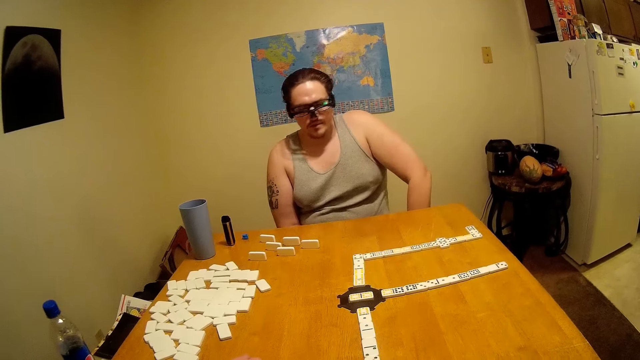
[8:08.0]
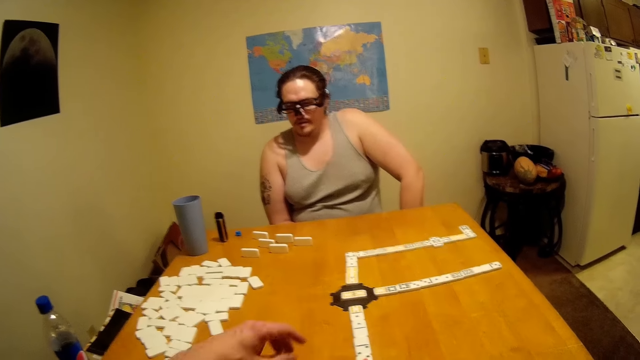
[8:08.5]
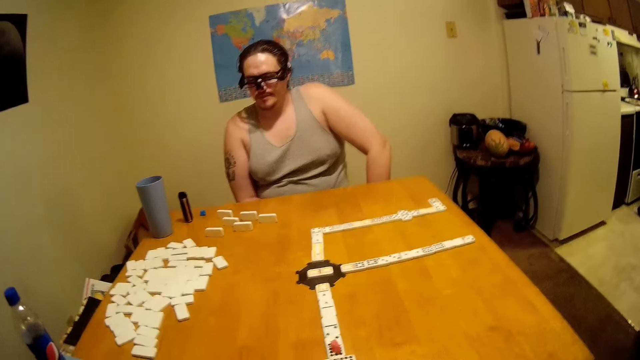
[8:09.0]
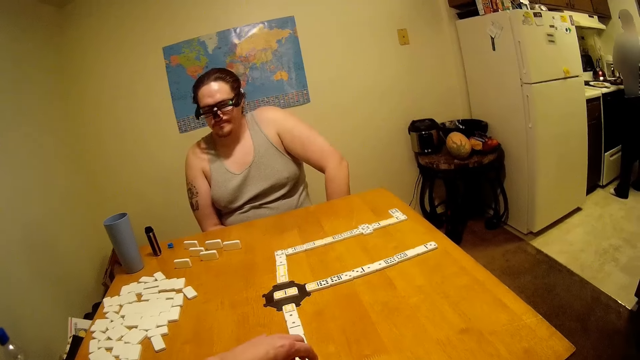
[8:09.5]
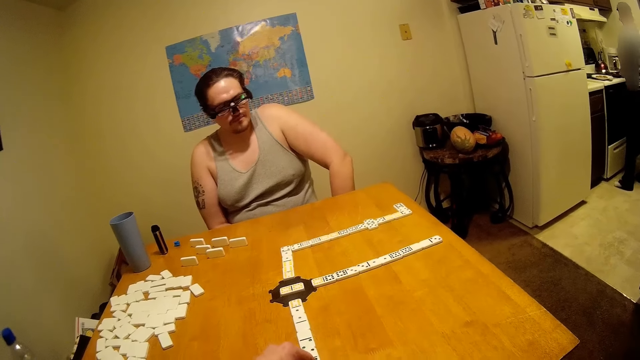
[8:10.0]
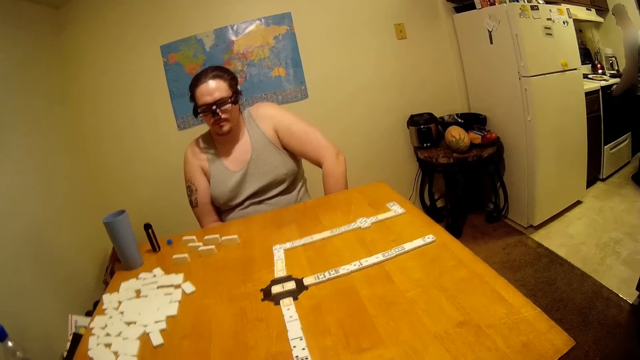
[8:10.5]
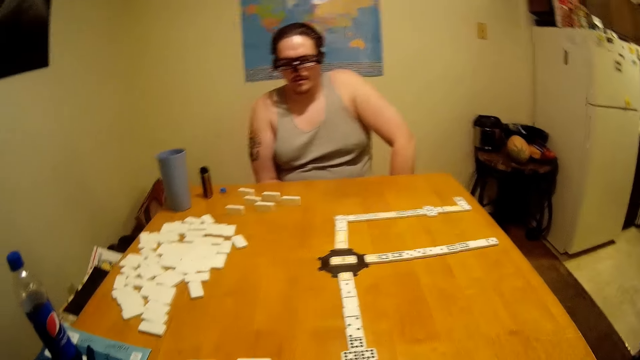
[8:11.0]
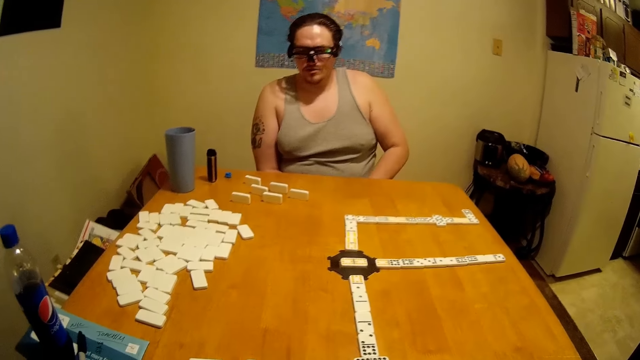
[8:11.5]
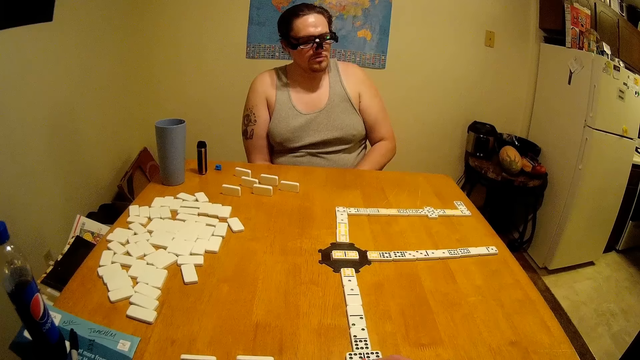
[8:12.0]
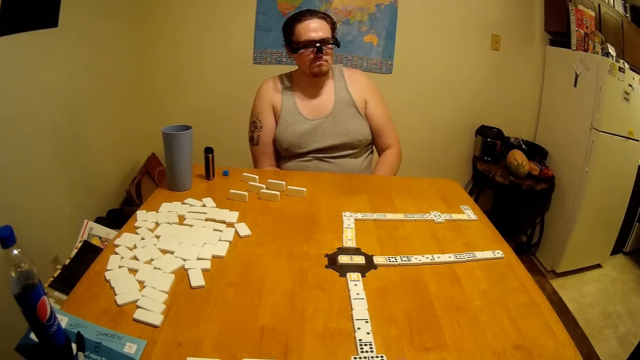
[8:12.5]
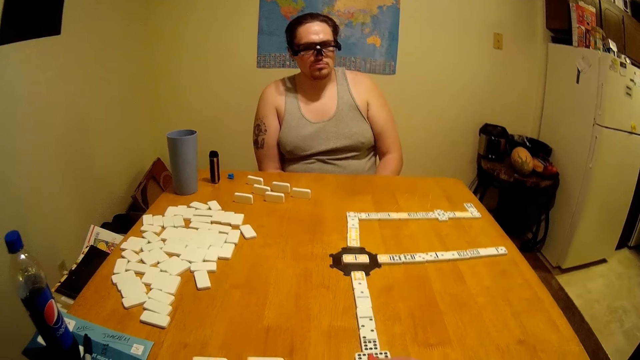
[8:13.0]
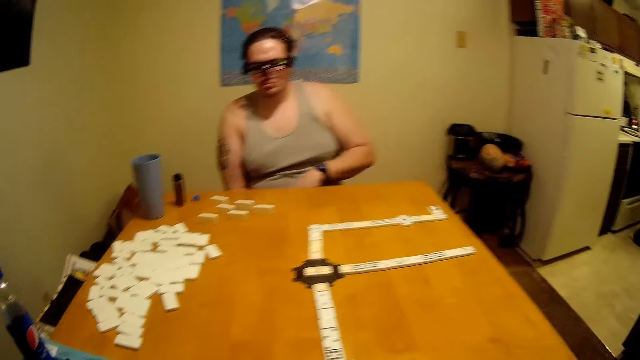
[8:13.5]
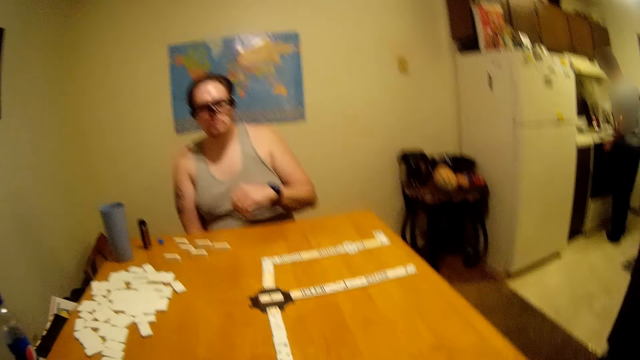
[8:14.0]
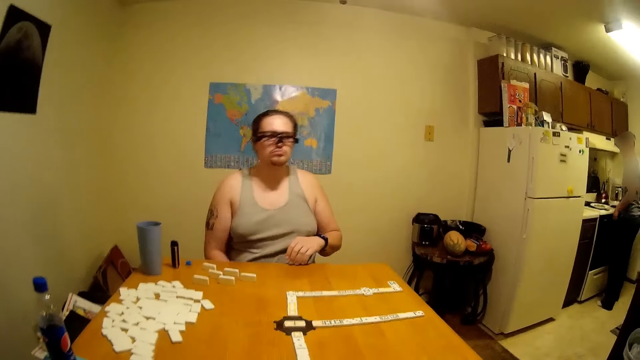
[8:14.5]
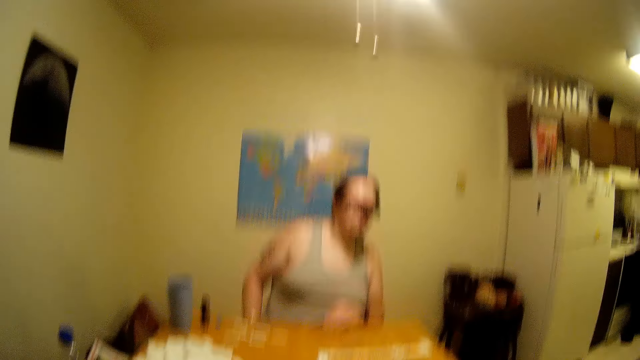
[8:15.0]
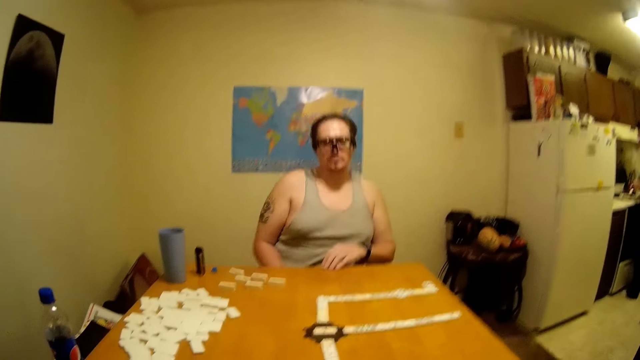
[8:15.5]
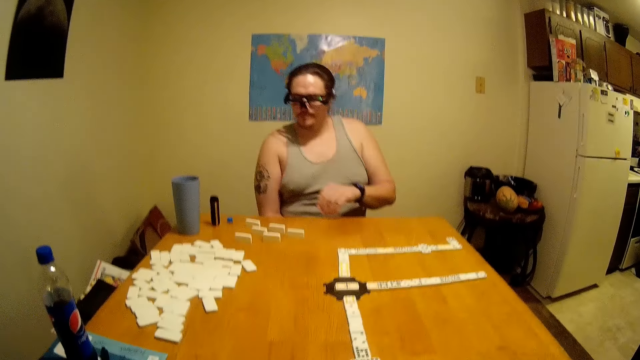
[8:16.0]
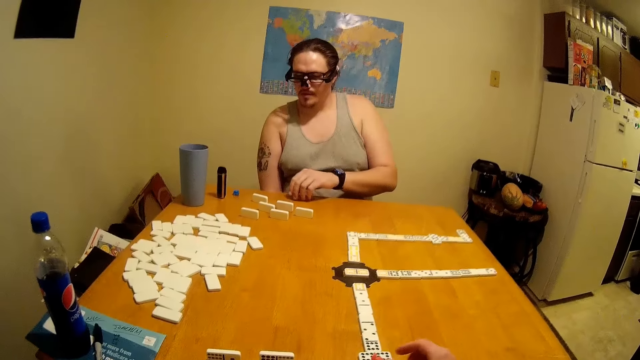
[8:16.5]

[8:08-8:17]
The camera wearer puts a tile on the table. A man opens an oven.

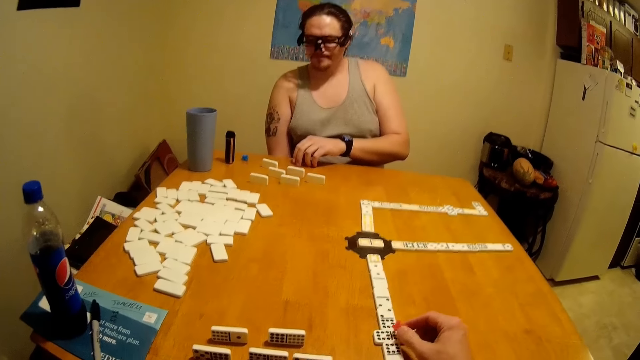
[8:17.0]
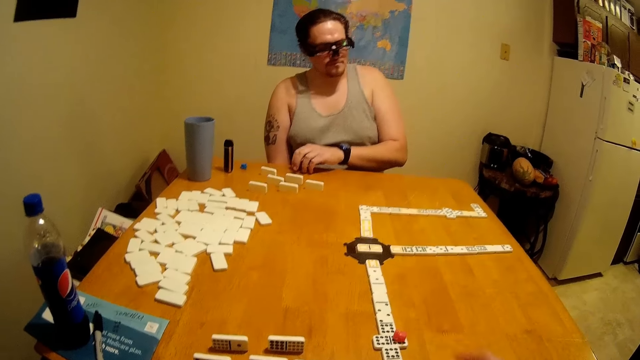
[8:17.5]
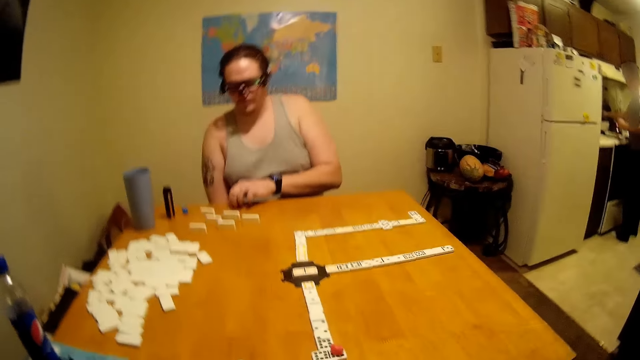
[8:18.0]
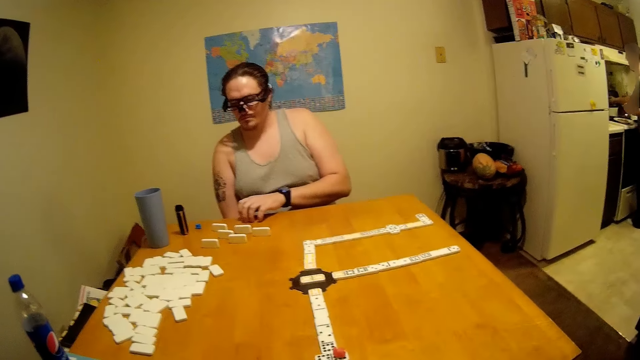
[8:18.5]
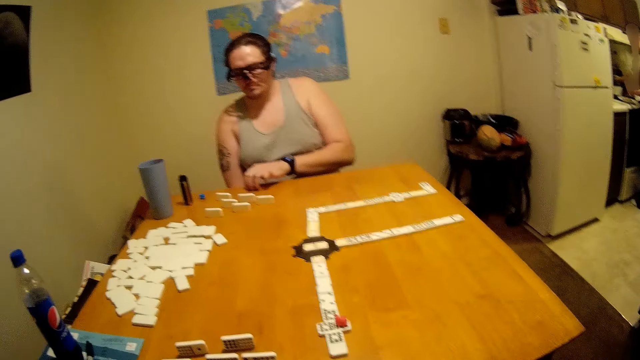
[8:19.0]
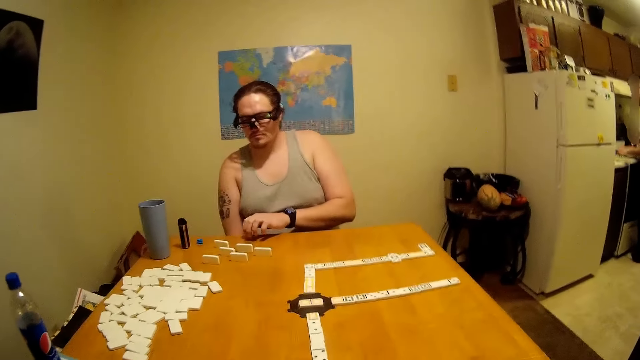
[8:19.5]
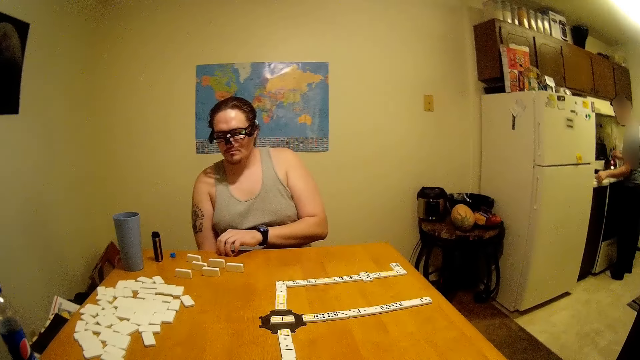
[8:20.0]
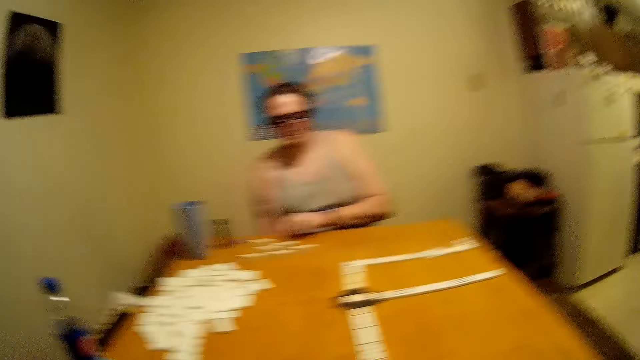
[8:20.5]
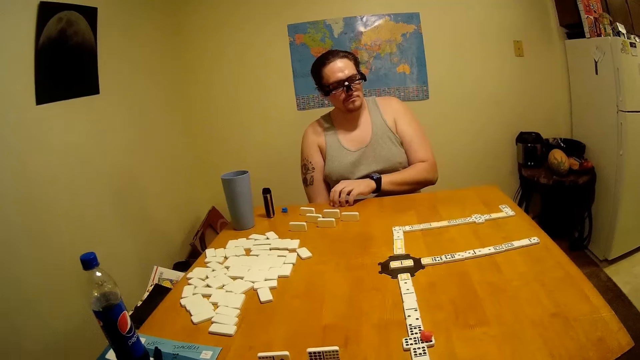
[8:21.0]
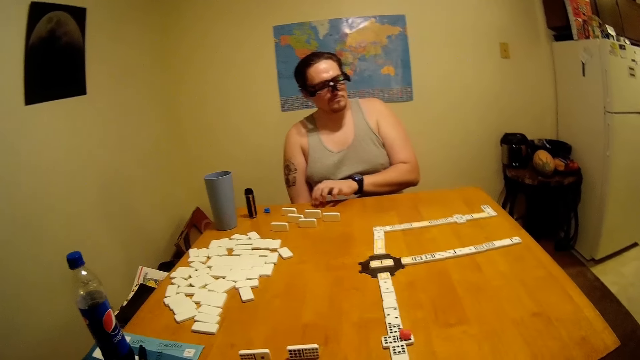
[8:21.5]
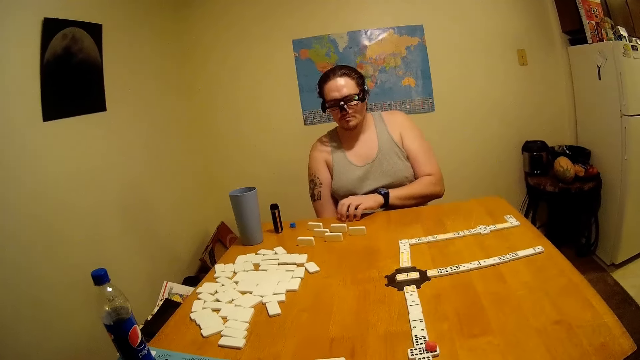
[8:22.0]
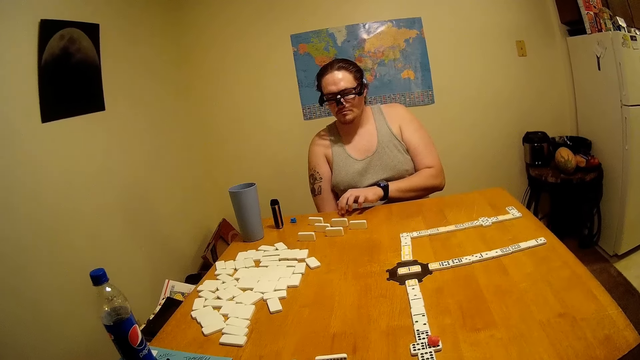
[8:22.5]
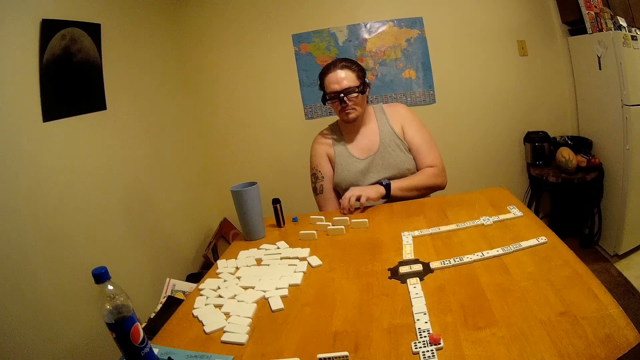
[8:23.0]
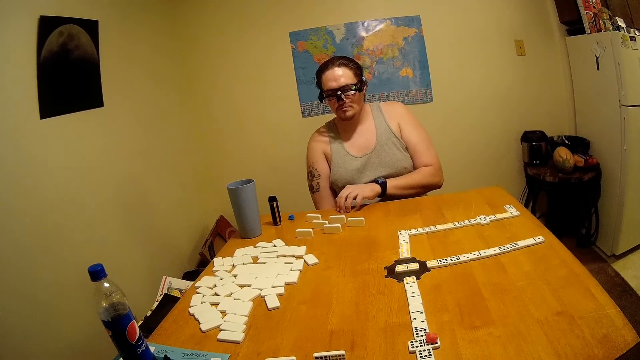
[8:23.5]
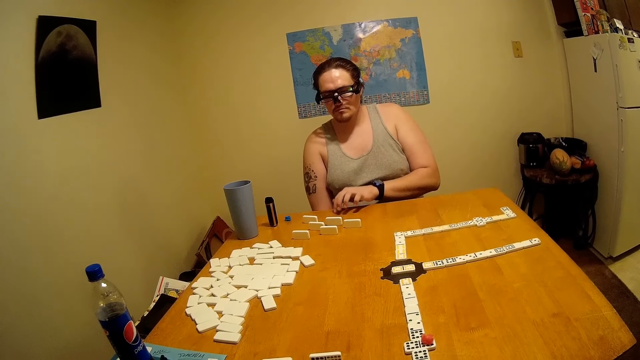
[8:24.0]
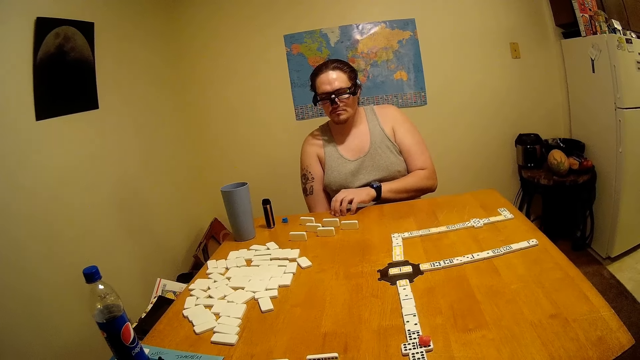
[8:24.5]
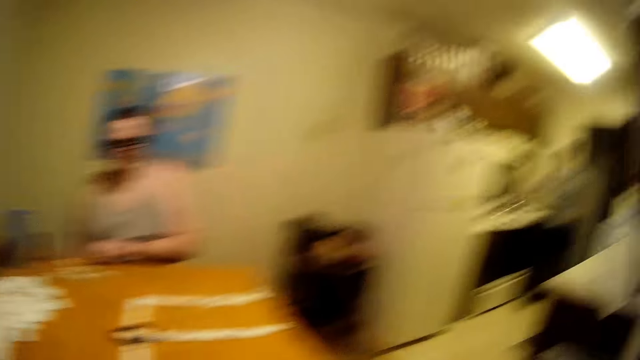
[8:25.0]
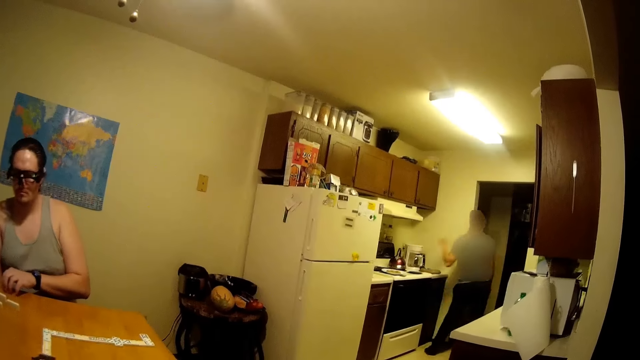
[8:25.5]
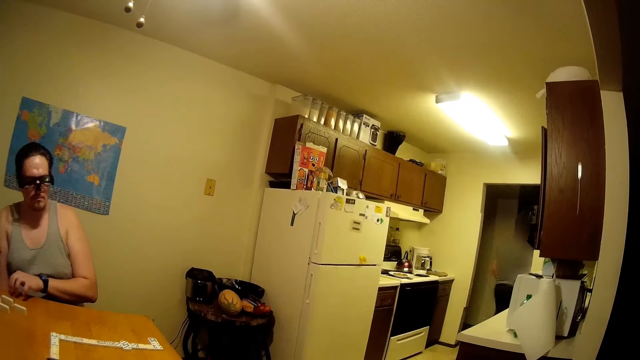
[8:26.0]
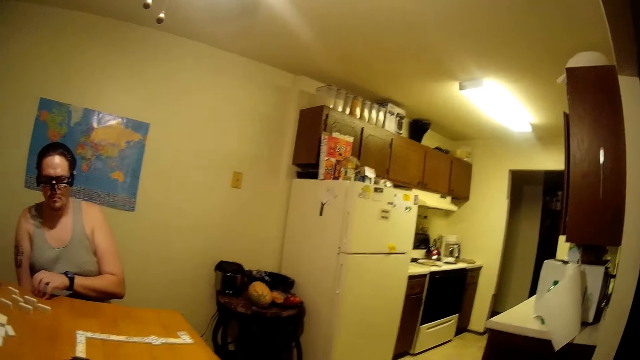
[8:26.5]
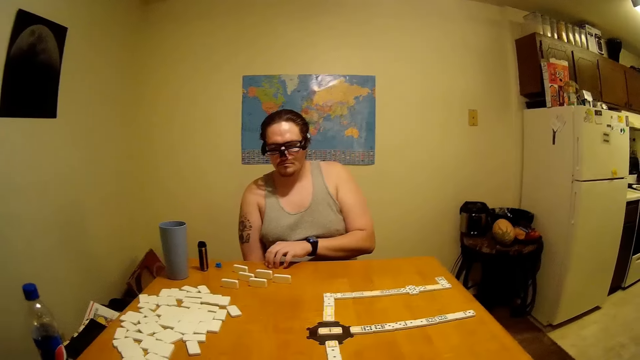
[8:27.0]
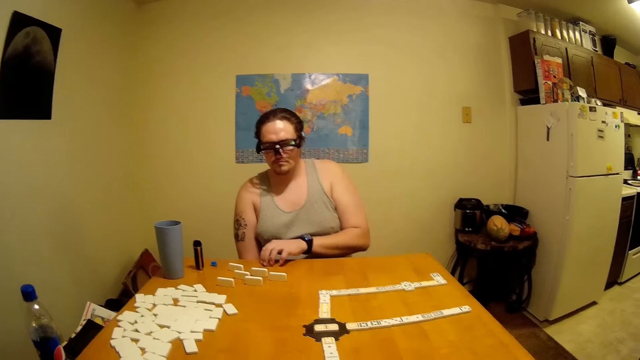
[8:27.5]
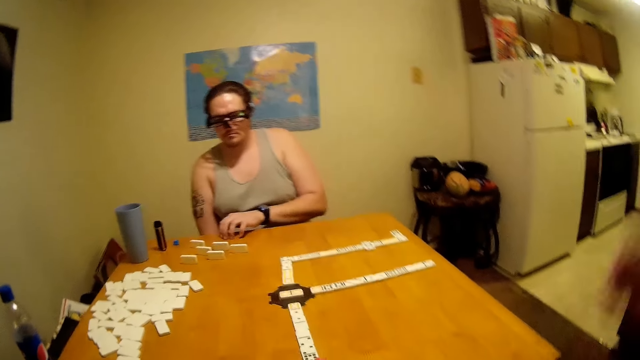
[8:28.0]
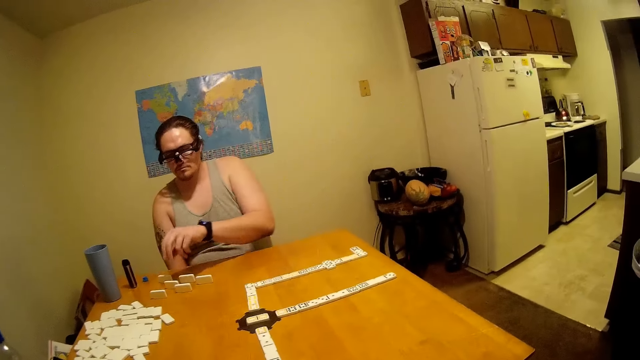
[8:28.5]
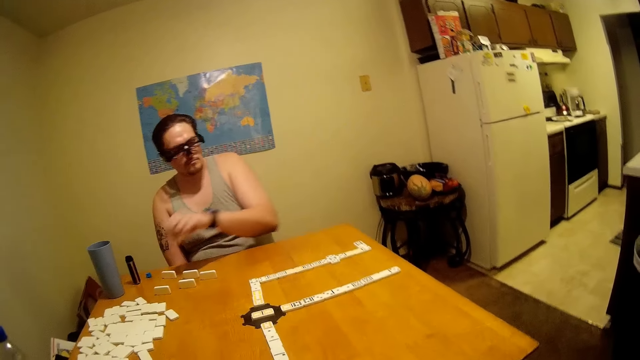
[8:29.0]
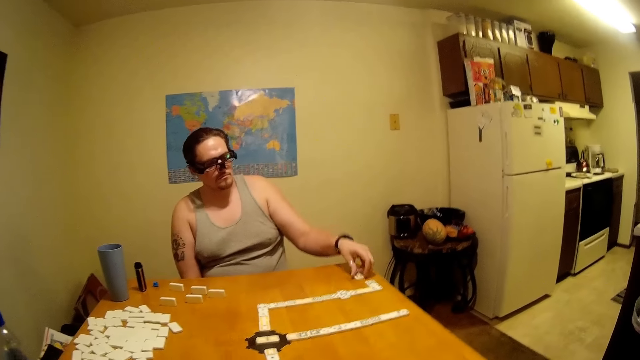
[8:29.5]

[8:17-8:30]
A man hits fingers on the table. Another man walks around the kitchen. The first man plays dominoes on the table and picks a tile.
